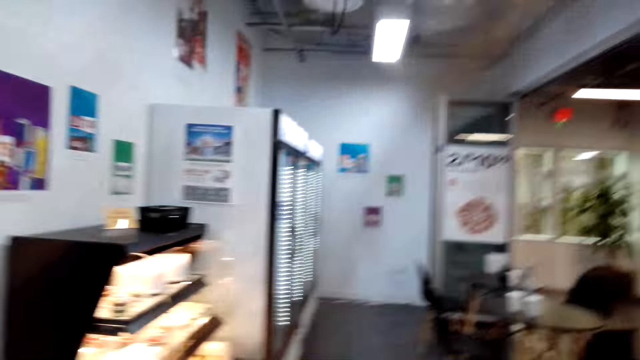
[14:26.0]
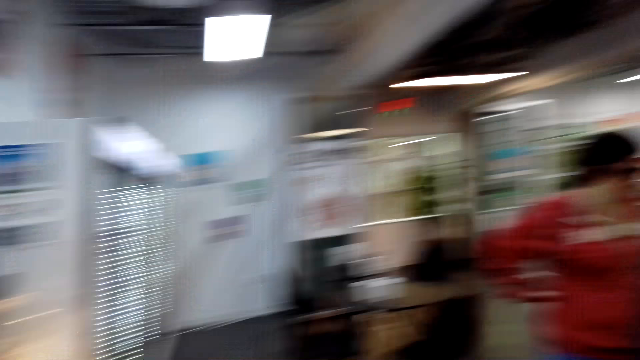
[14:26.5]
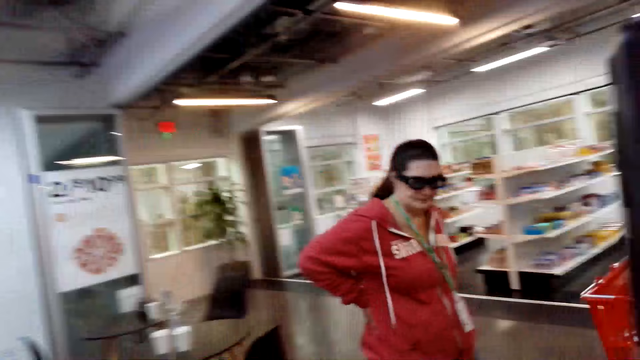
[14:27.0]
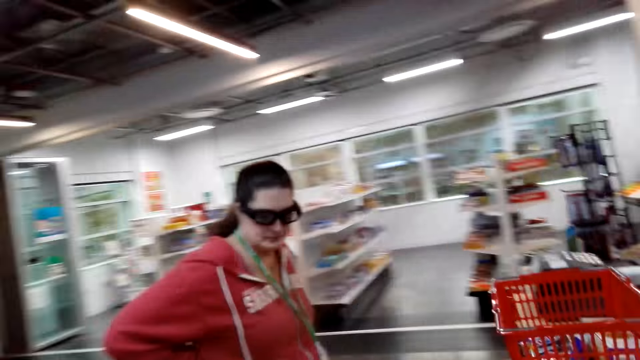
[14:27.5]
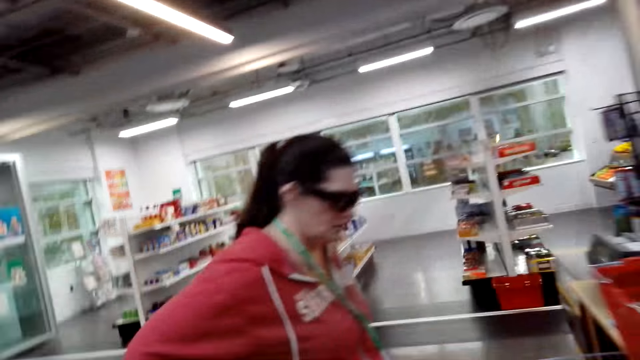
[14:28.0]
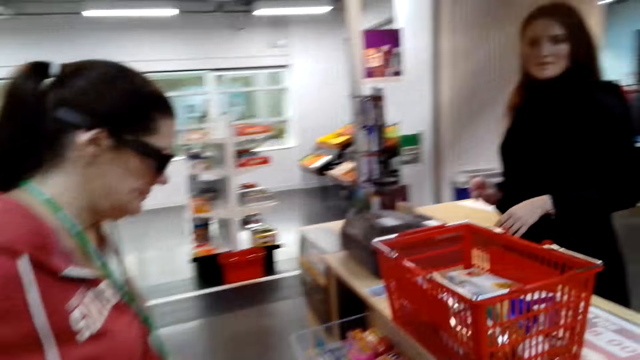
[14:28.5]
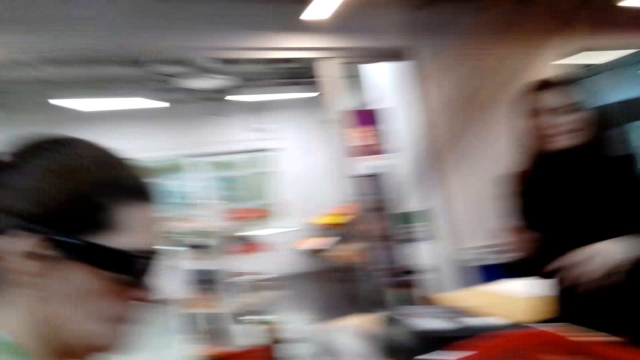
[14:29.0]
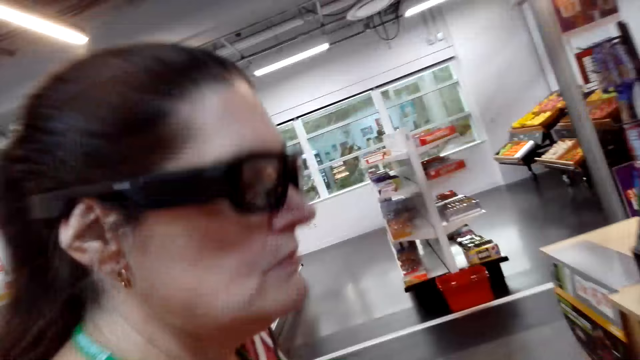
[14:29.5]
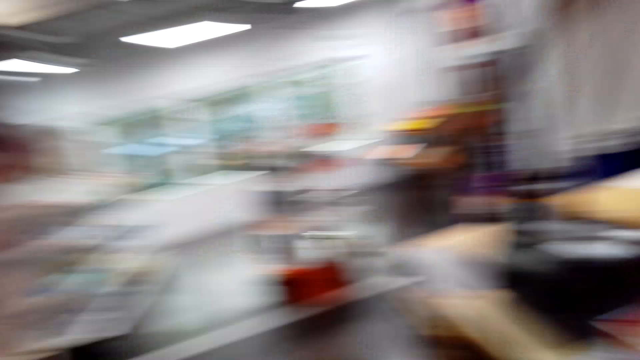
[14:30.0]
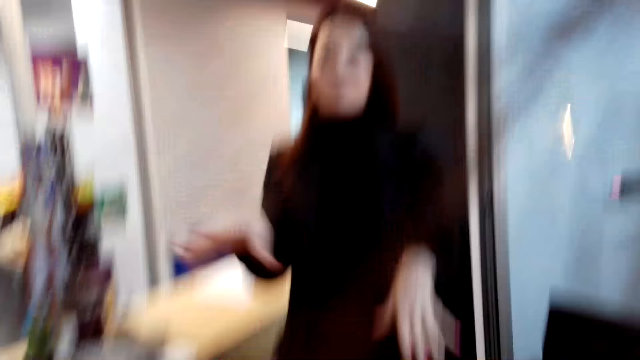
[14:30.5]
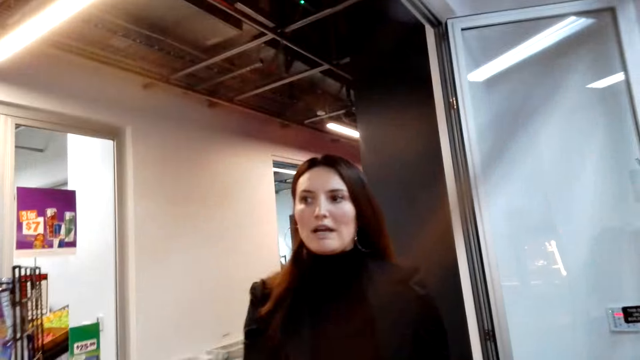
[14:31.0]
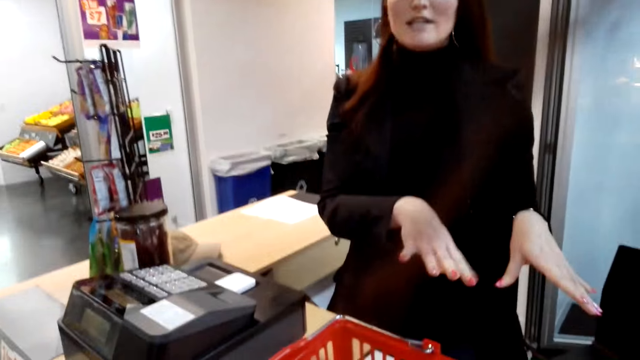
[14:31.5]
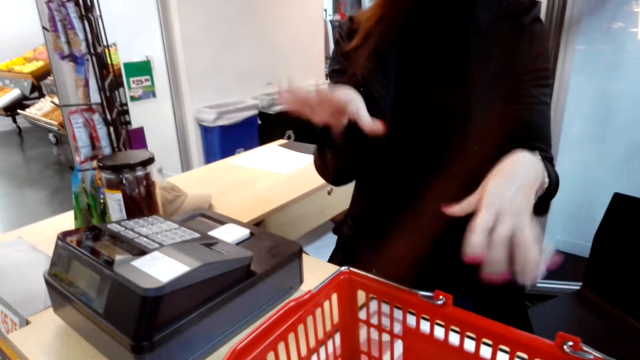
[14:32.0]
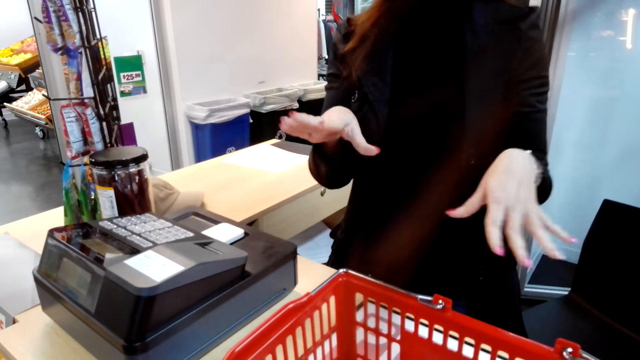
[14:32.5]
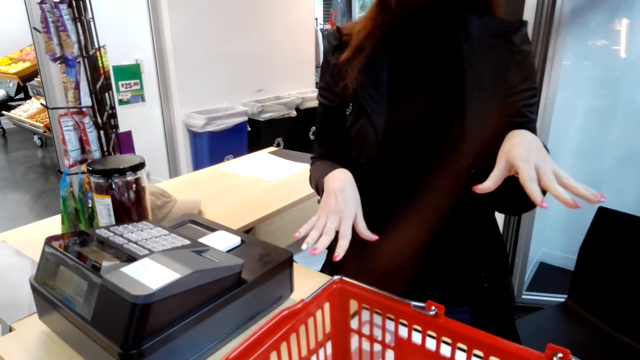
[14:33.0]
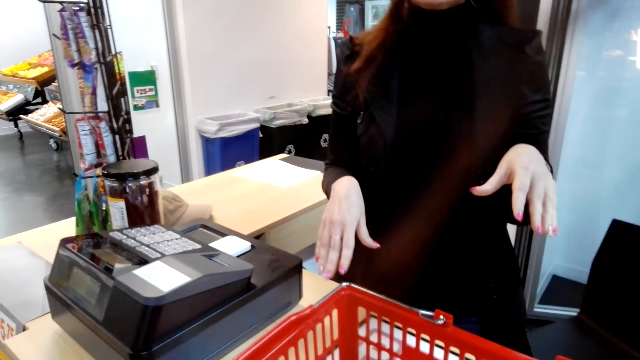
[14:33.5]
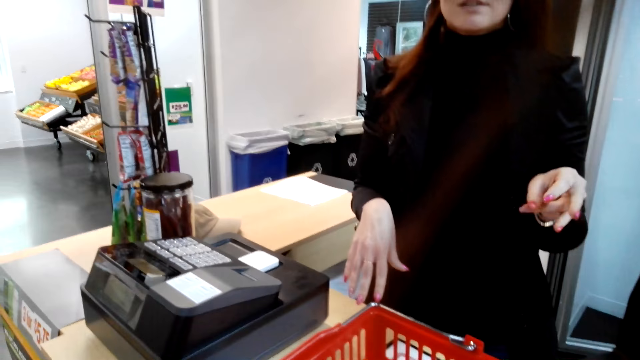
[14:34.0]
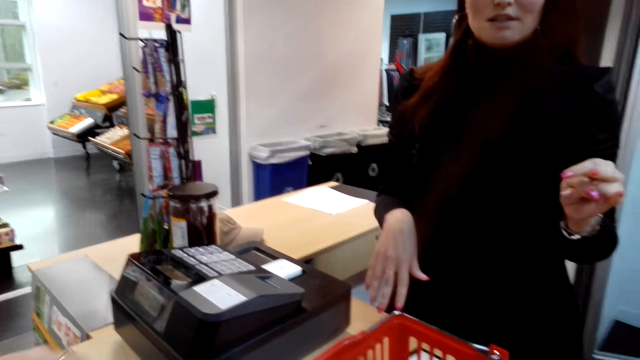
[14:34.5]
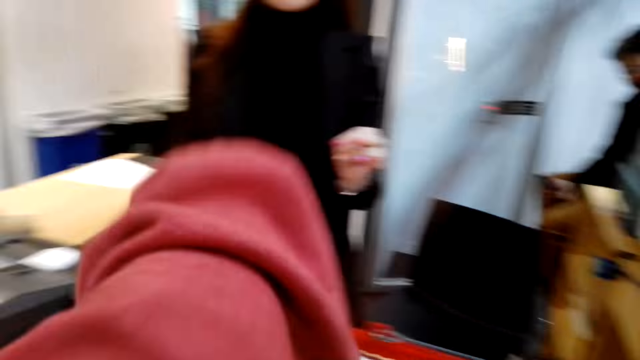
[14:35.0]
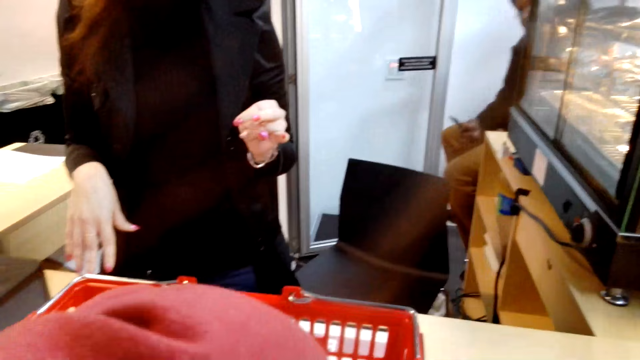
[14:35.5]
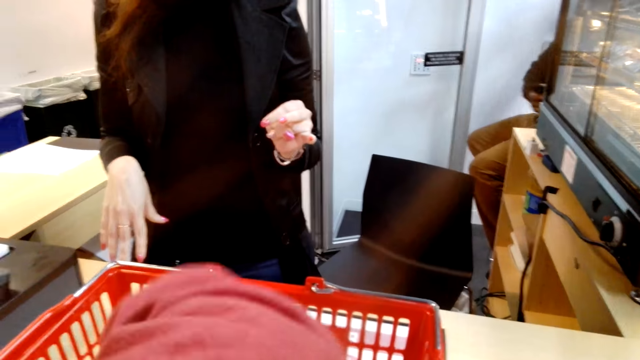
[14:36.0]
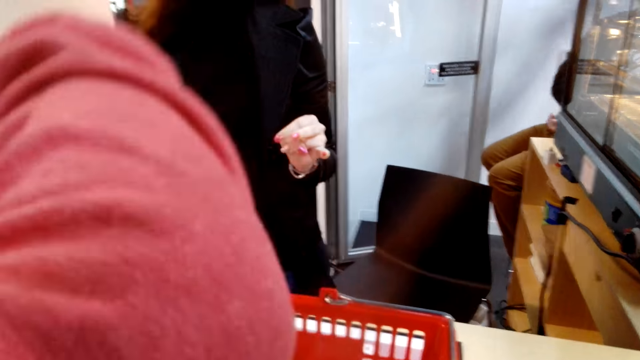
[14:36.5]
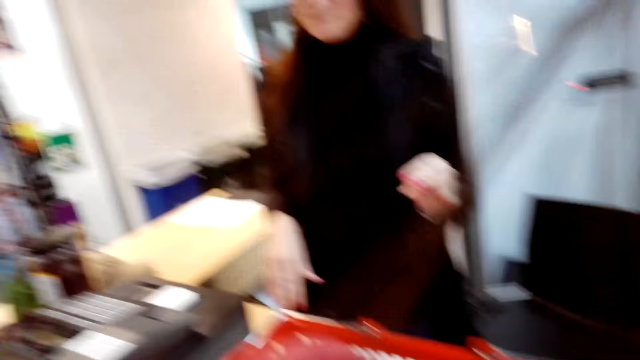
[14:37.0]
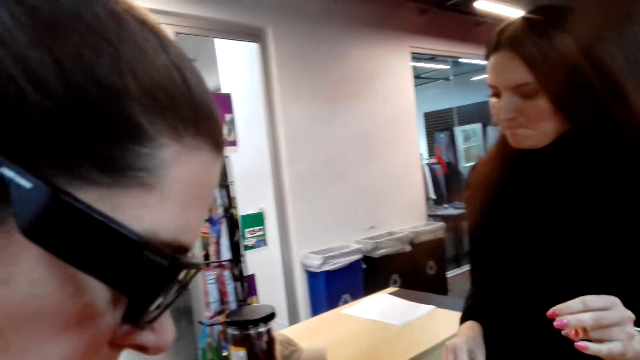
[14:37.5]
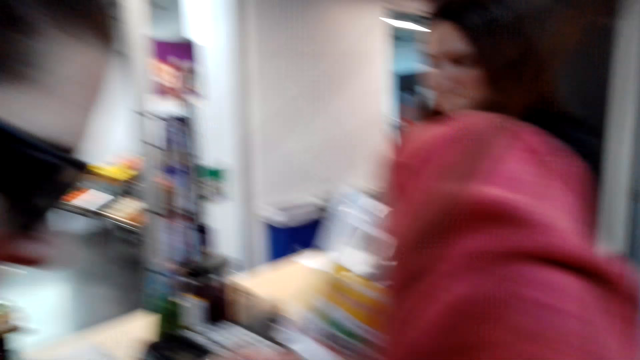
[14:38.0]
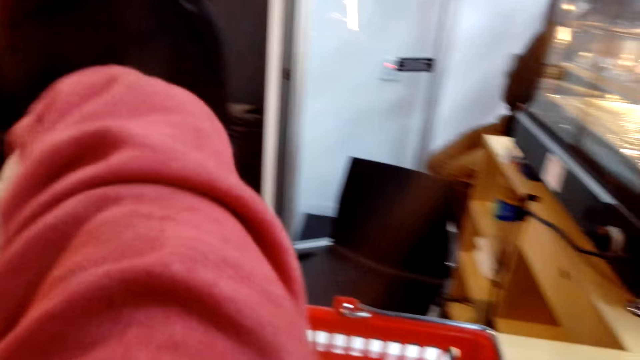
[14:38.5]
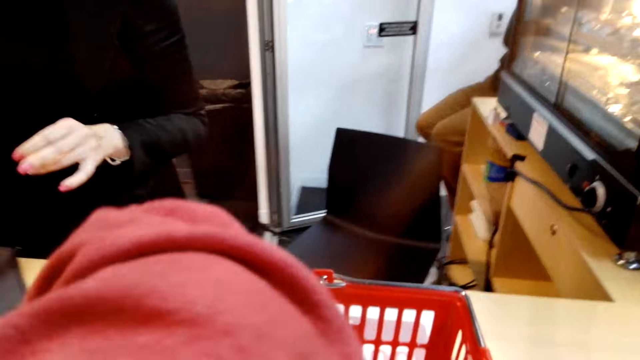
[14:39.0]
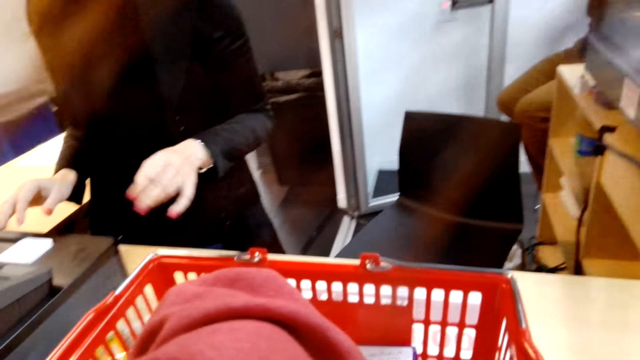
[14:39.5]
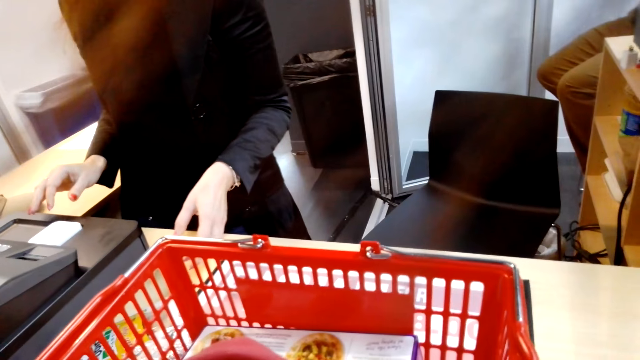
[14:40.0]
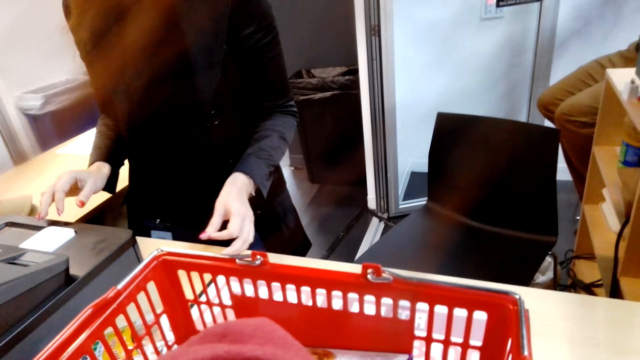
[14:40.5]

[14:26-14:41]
The camera wearer walks towards a woman. Another woman converses with the camera wearer. A third woman separates the snacks. The camera wearer unloads the shopping basket with the first woman.

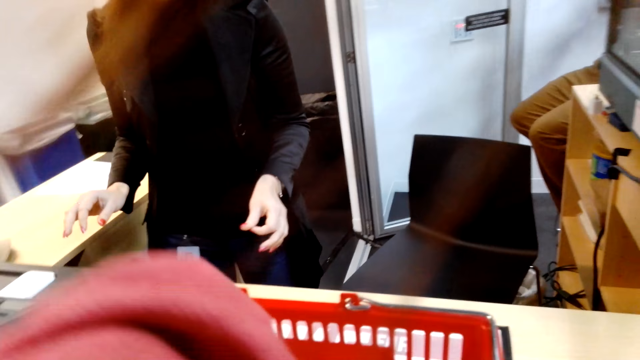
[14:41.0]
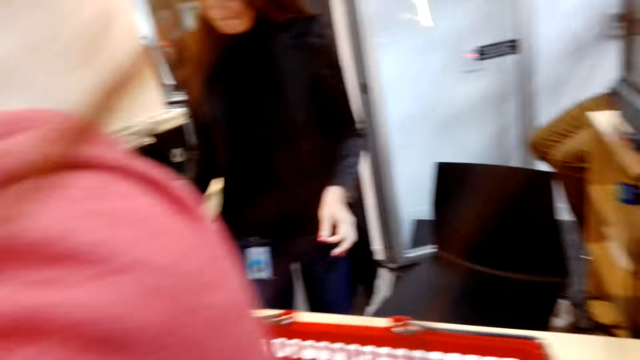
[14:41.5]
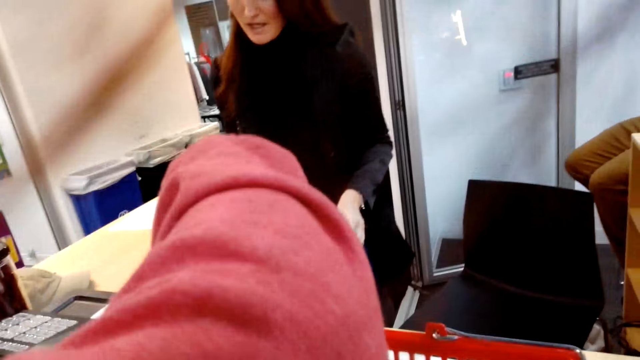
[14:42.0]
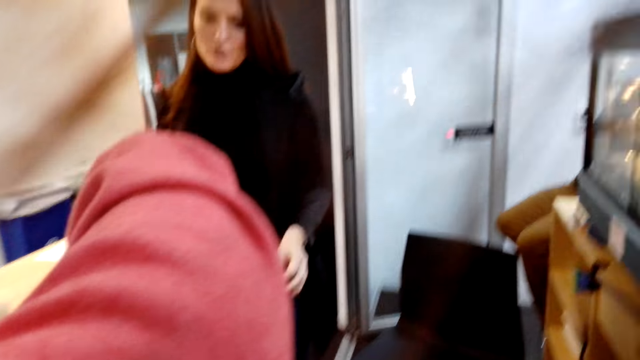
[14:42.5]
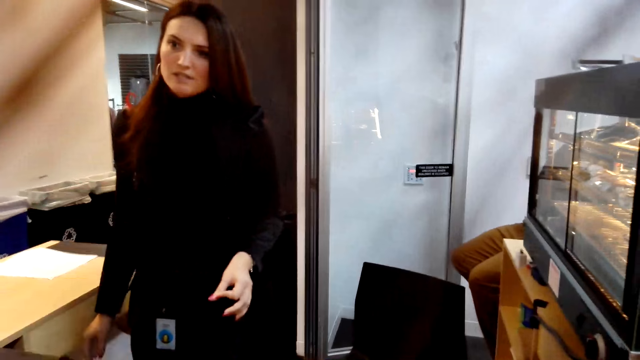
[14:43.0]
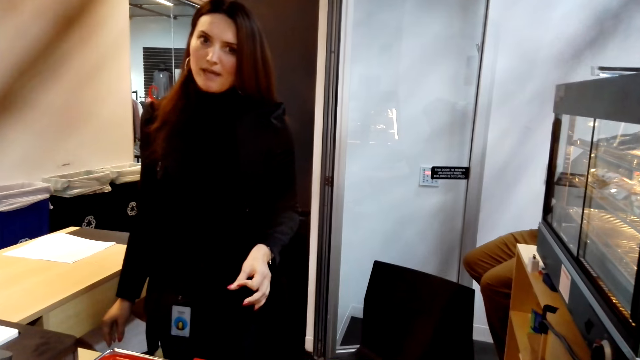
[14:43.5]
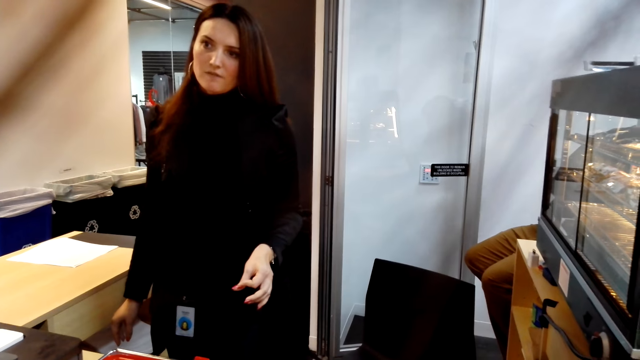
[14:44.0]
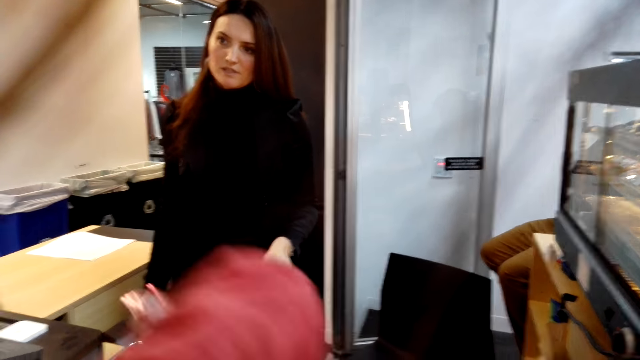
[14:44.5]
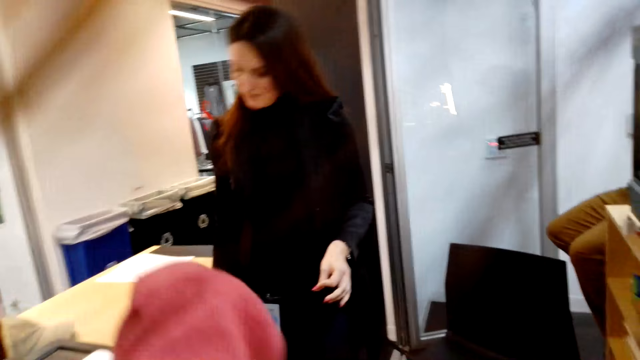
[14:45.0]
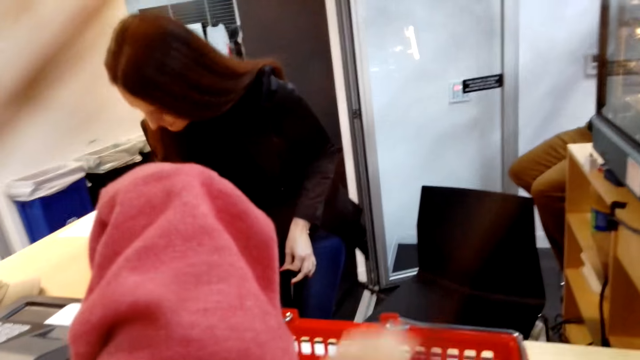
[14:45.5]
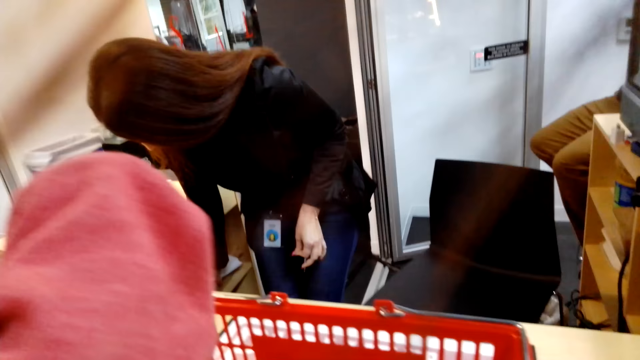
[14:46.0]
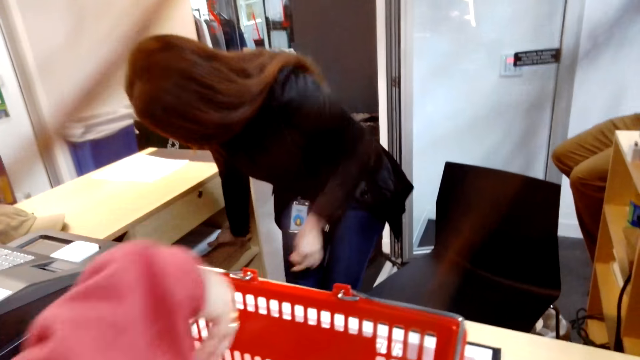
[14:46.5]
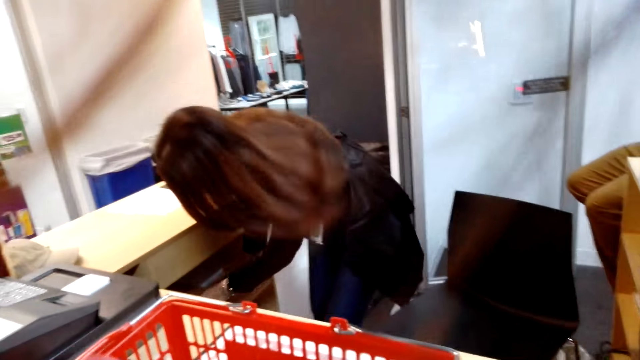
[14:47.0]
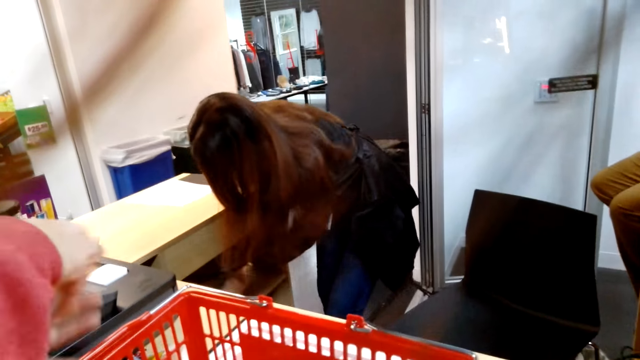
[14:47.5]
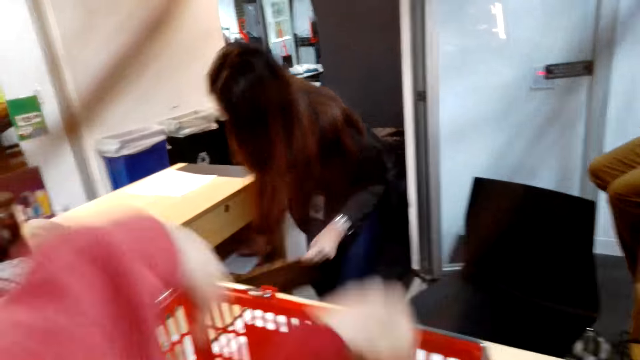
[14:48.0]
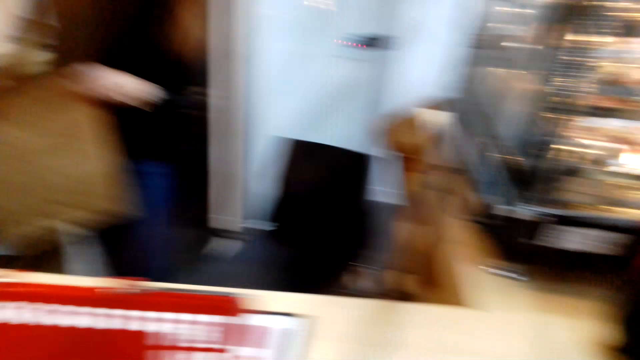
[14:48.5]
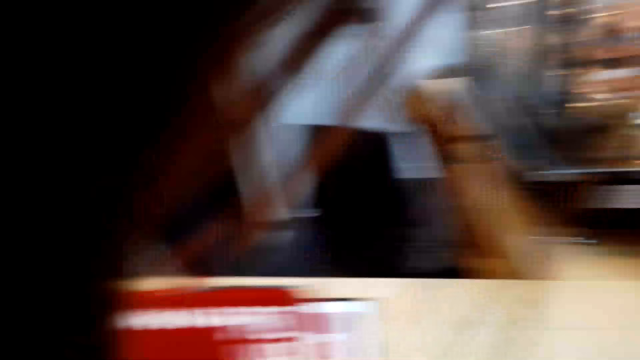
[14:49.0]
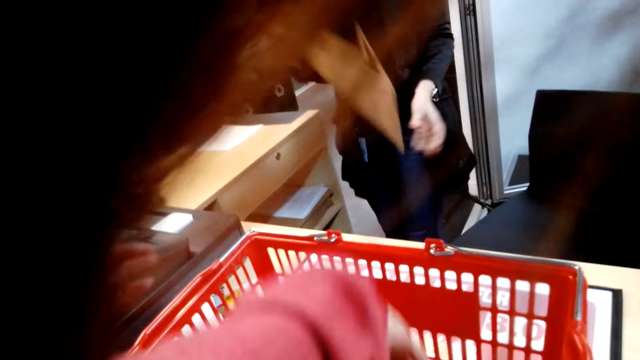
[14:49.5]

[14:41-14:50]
A woman picks up a bag.
